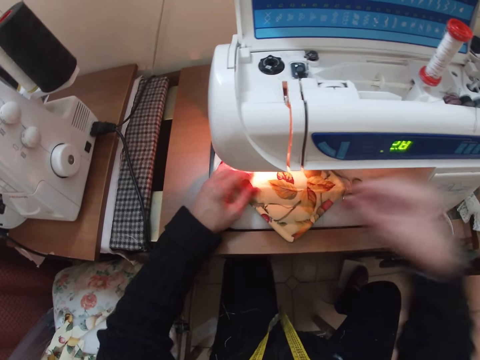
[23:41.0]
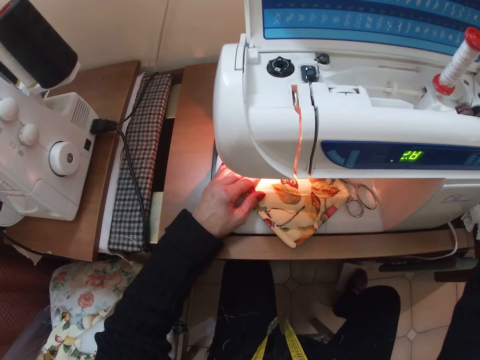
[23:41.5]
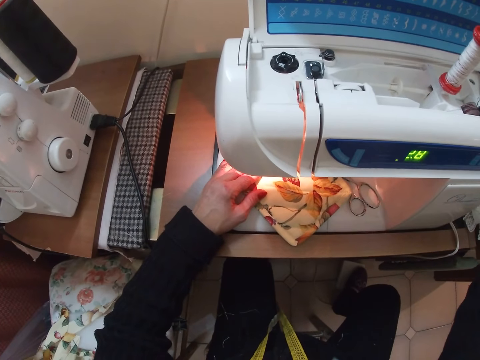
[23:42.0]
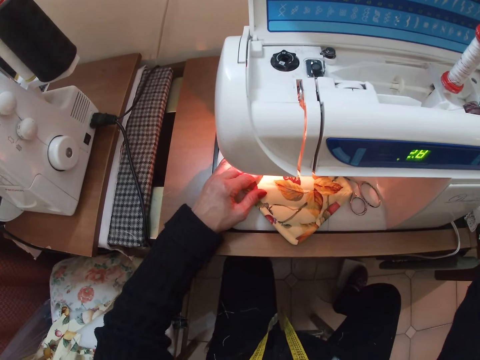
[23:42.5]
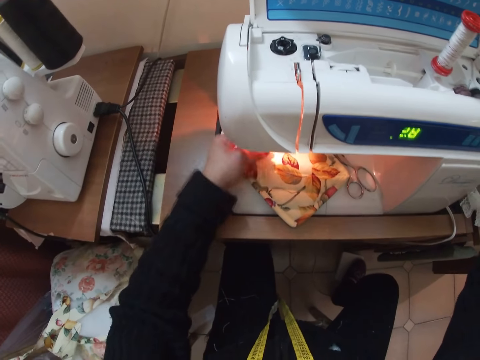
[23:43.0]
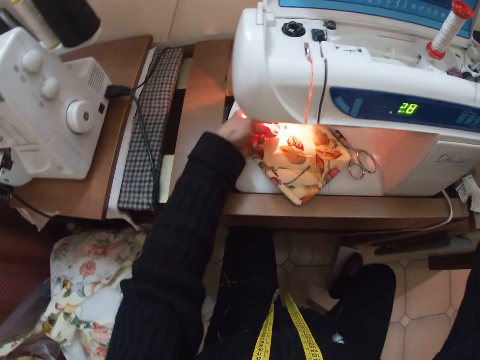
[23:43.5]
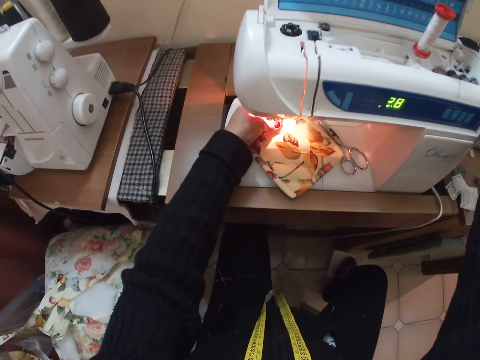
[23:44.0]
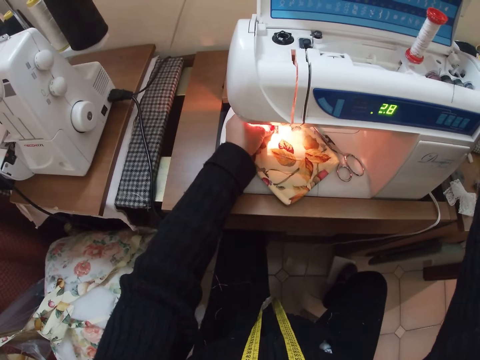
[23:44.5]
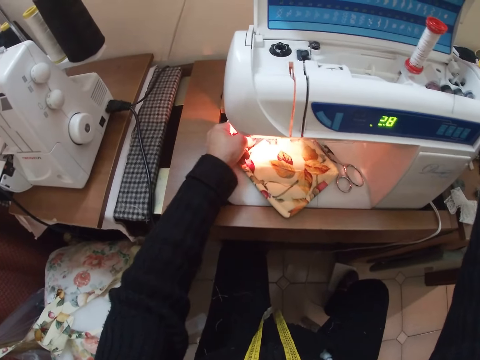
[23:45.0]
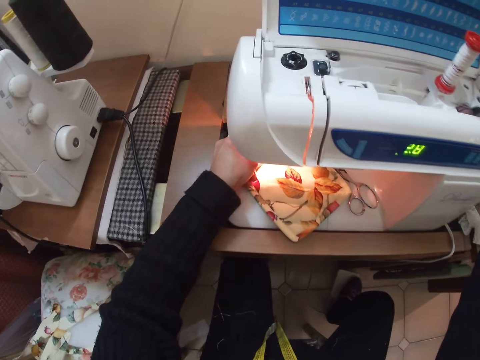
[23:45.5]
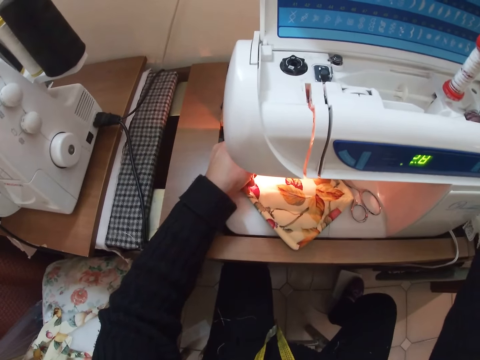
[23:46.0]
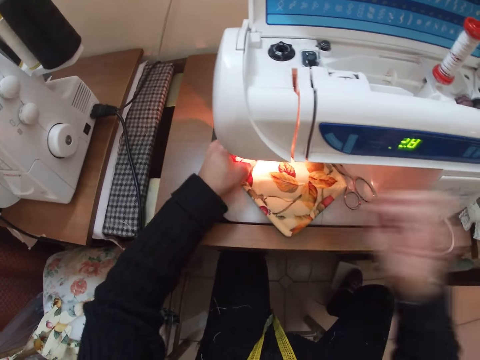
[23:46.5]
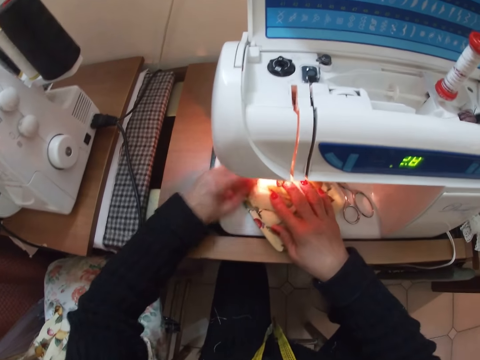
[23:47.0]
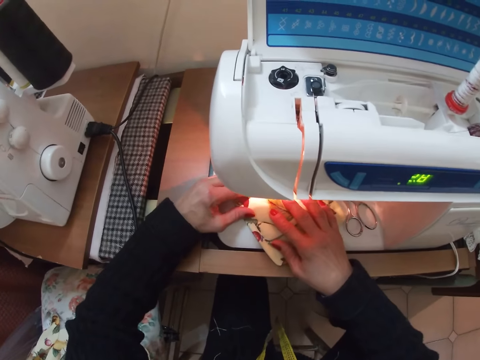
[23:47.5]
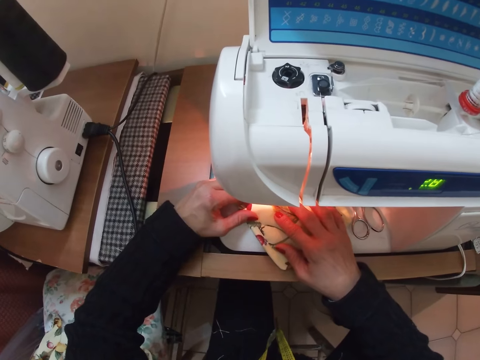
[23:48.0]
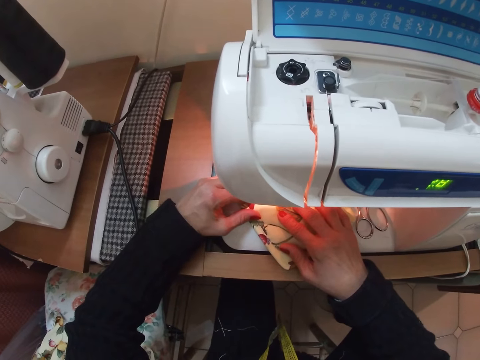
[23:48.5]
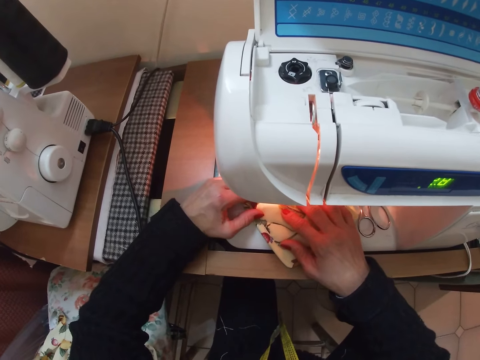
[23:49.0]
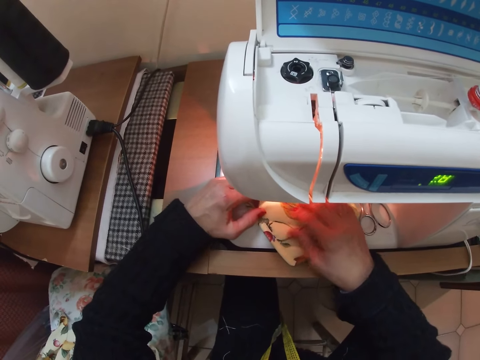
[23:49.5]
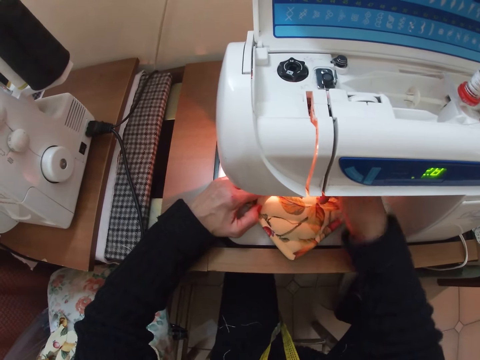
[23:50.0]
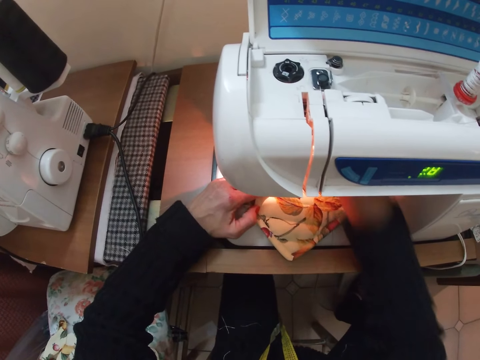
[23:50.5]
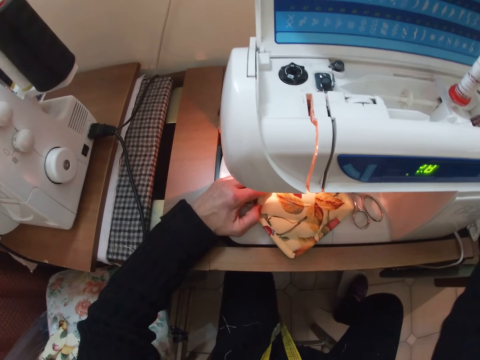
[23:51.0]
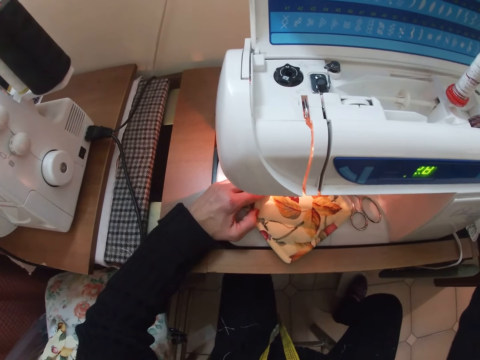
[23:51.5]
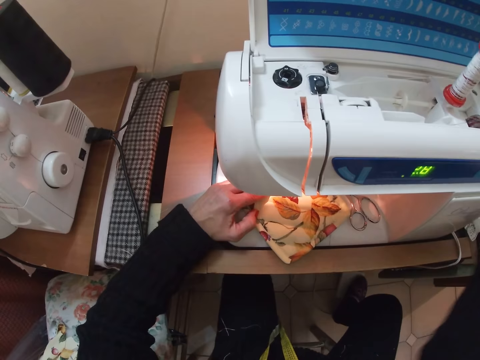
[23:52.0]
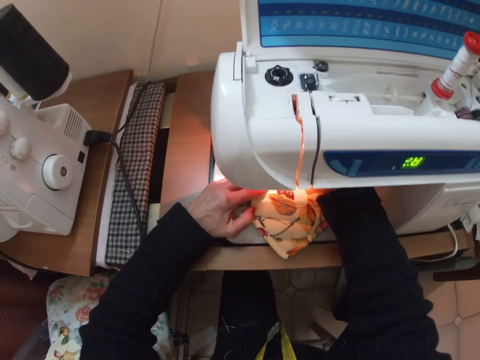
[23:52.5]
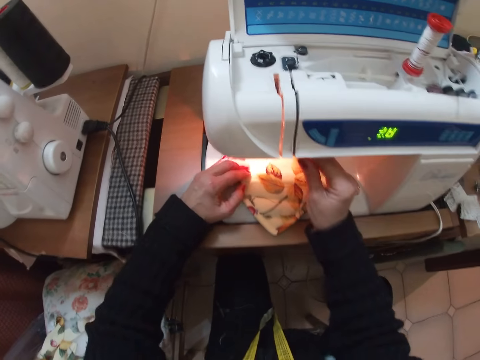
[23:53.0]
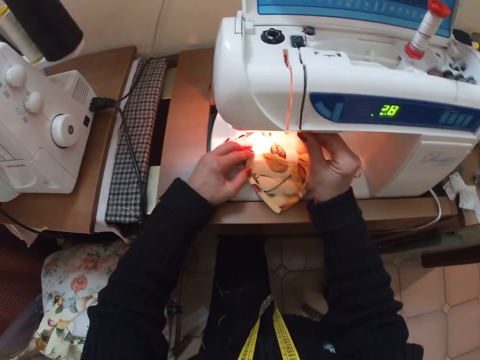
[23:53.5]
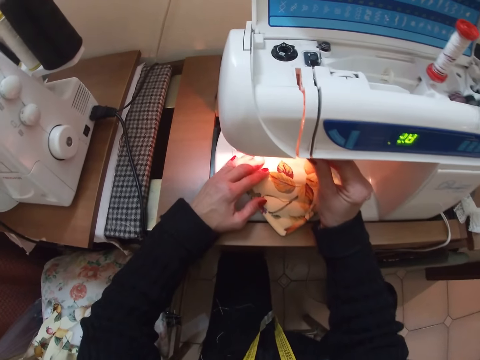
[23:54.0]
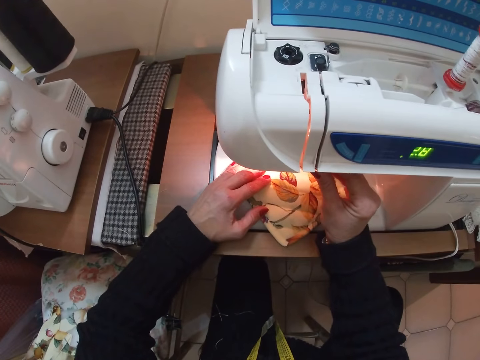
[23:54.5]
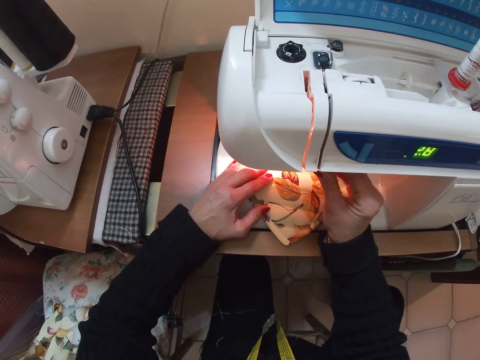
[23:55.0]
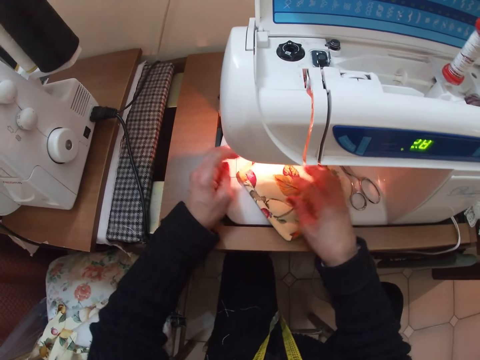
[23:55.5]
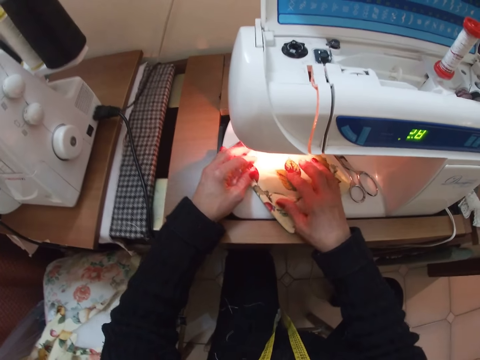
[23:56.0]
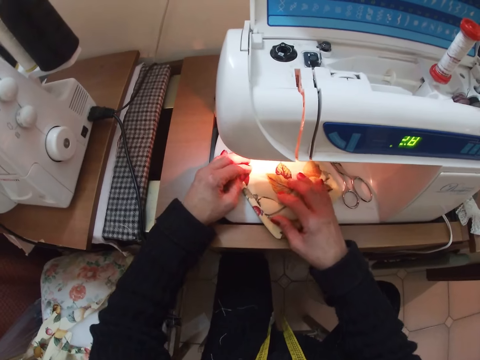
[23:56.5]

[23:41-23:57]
The camera wearer sews the cloth with the sewing machine. They turn on the sewing machine. They adjust the cloth on the sewing machine. They sew the cloth with the sewing machine. They adjust the sewing machine. They sew the cloth with the sewing machine.

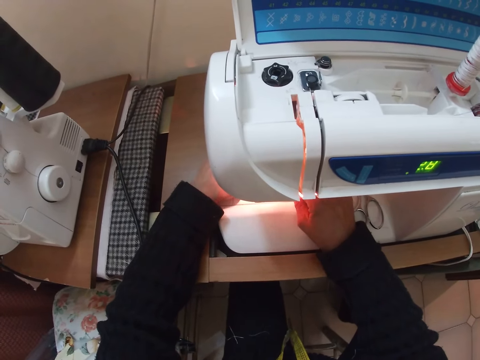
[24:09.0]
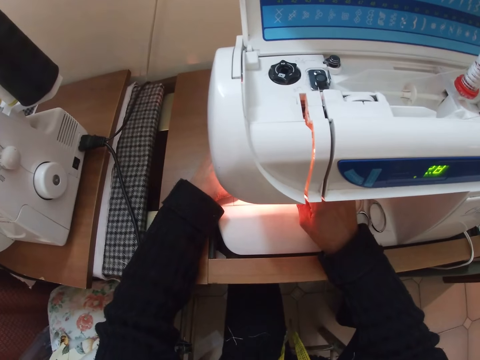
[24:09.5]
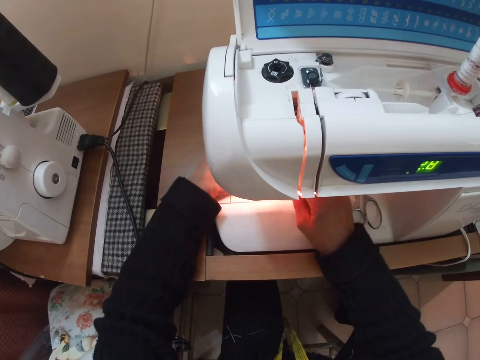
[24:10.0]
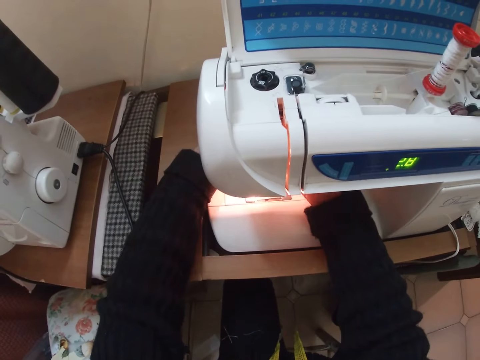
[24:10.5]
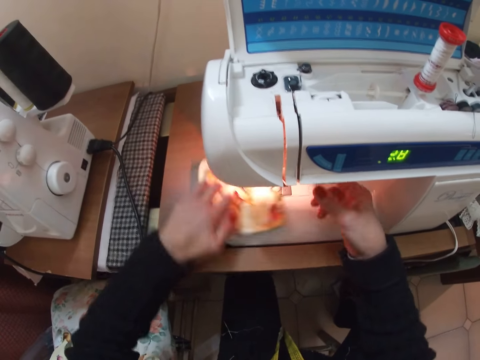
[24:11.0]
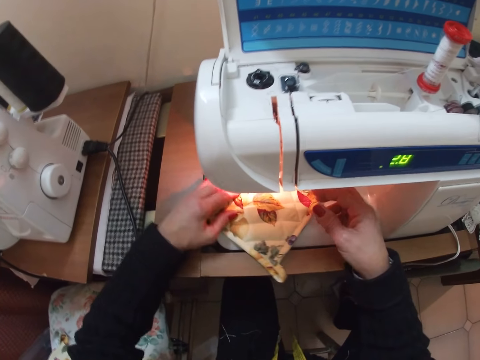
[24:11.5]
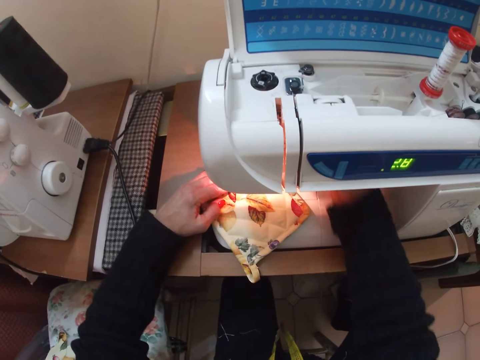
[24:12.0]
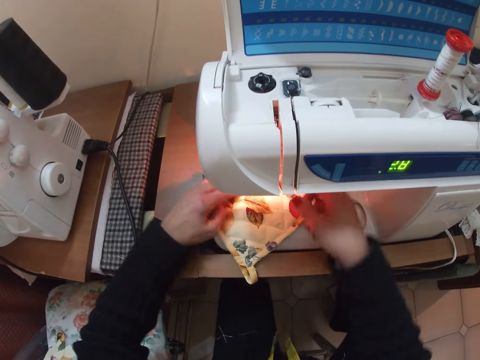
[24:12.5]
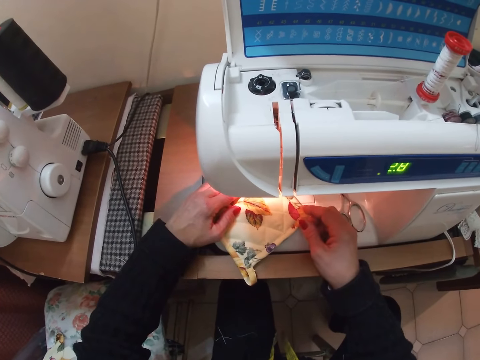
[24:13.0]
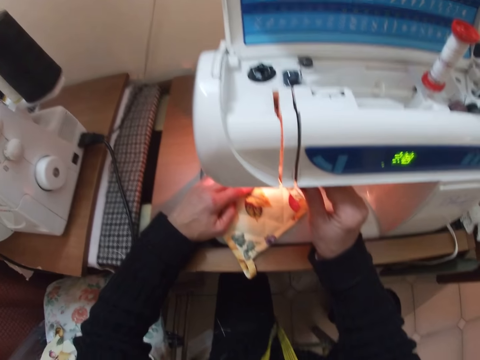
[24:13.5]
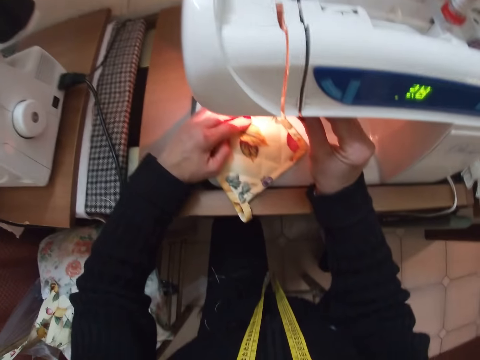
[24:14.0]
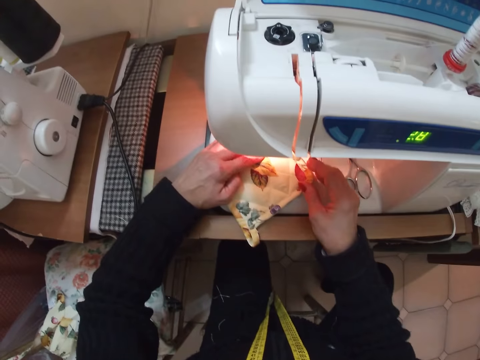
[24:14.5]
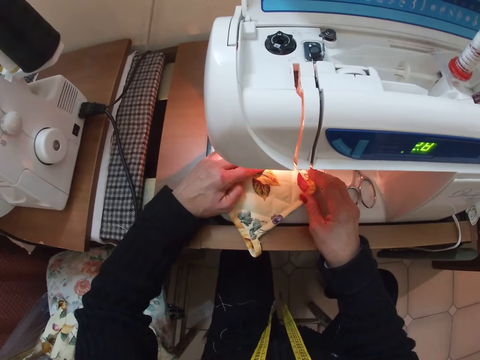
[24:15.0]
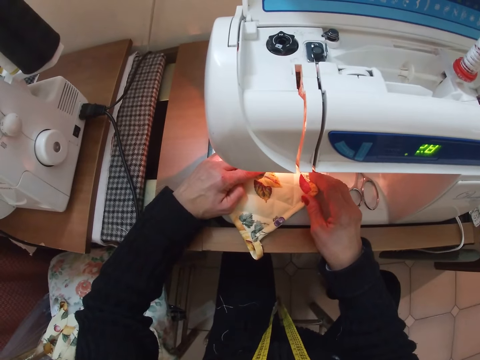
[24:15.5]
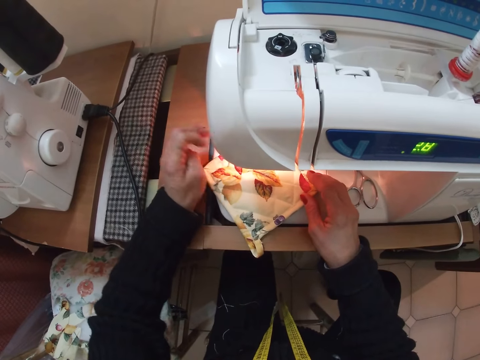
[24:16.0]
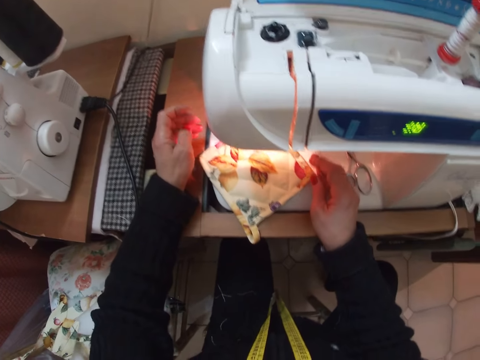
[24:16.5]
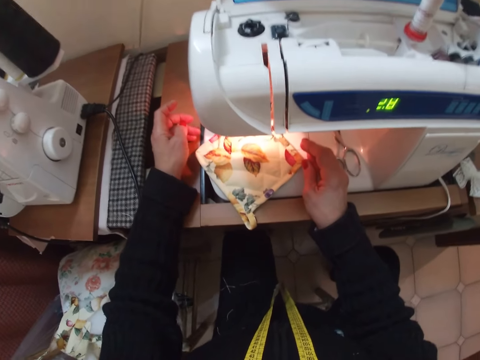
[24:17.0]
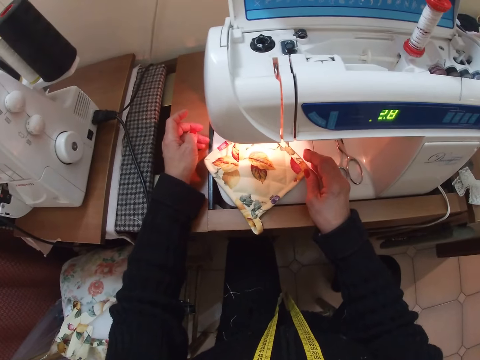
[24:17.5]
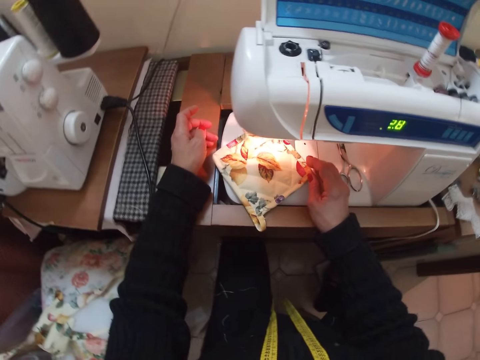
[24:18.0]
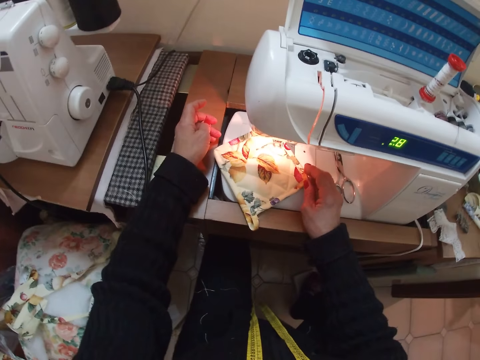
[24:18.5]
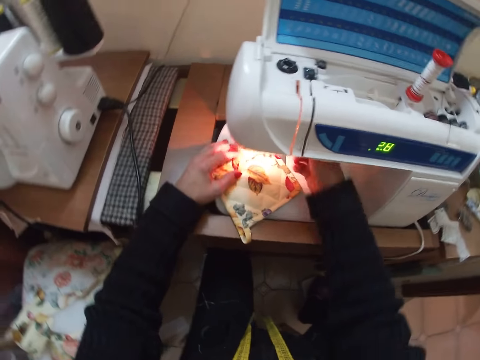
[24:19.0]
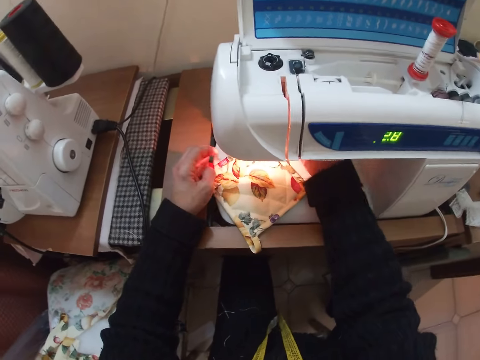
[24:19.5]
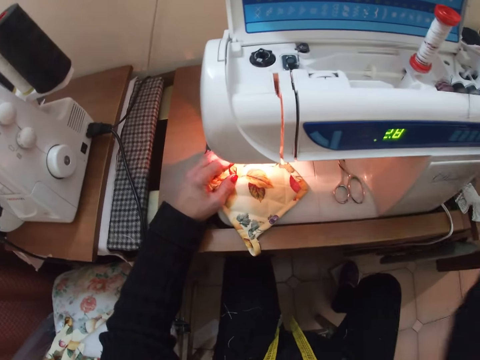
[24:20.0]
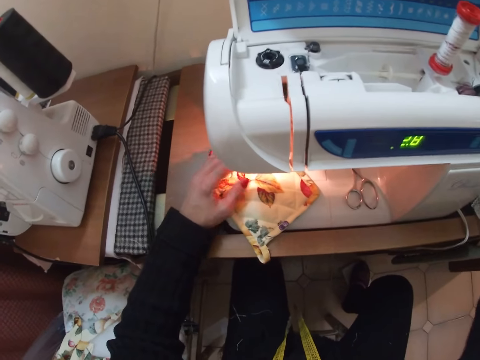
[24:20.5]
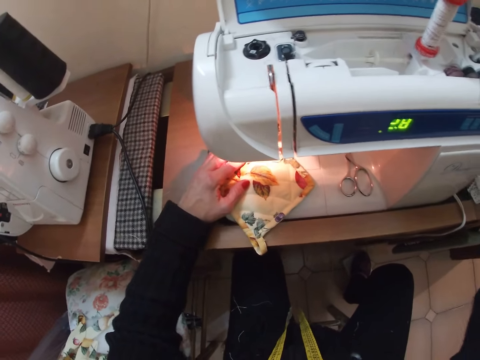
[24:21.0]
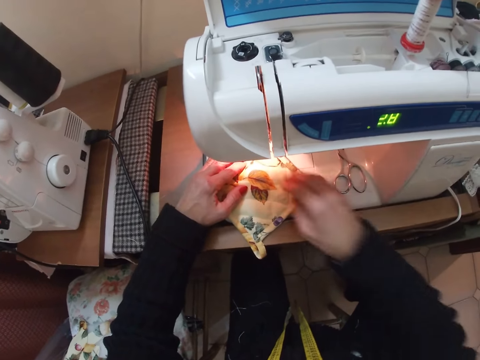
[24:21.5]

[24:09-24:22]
The camera wearer adjusts the cloth with her hands. She rotates the cloth. She sews the cloth with the sewing machine. She adjusts the sewing machine.
